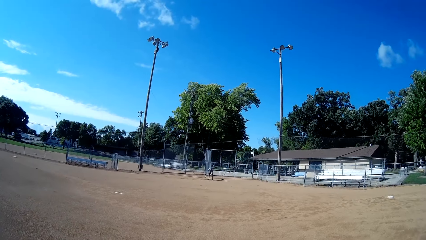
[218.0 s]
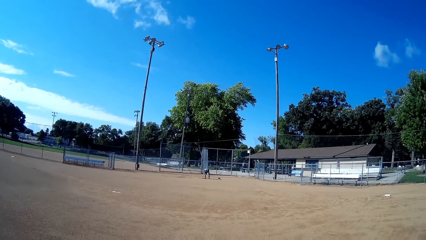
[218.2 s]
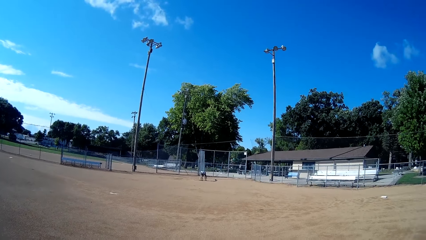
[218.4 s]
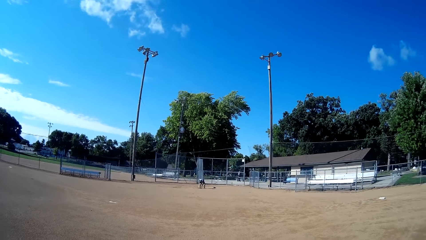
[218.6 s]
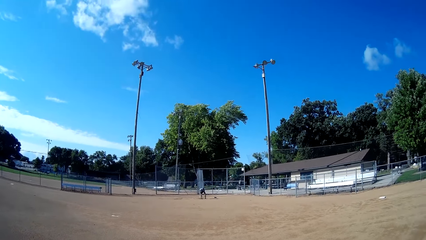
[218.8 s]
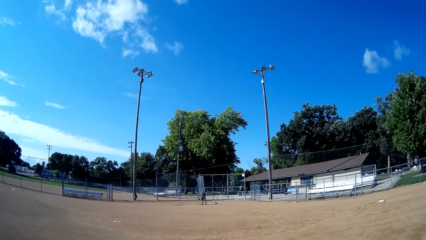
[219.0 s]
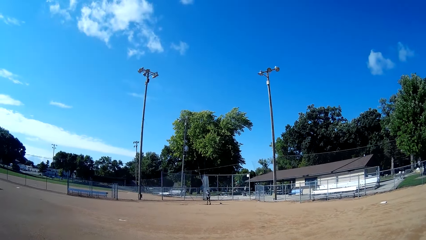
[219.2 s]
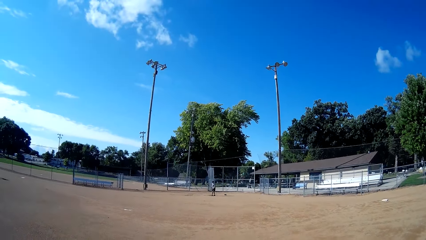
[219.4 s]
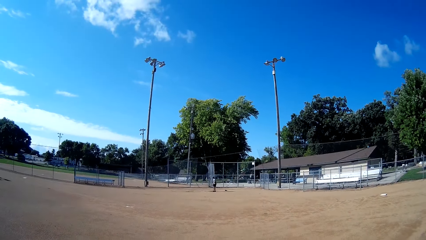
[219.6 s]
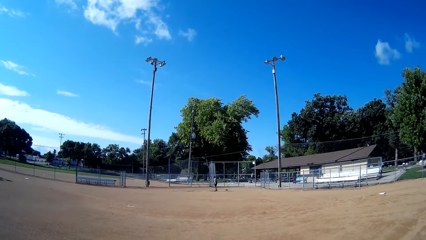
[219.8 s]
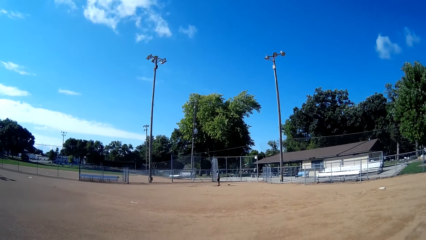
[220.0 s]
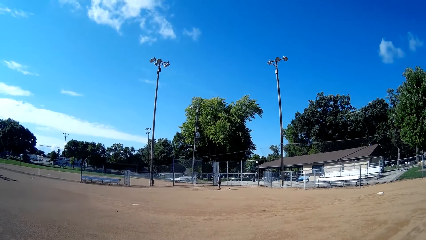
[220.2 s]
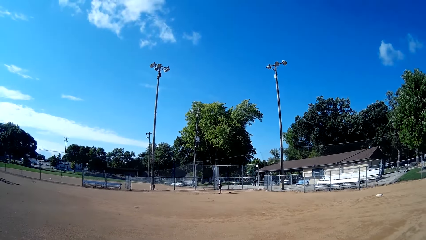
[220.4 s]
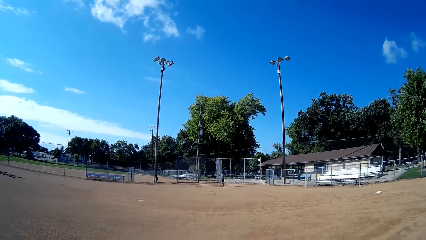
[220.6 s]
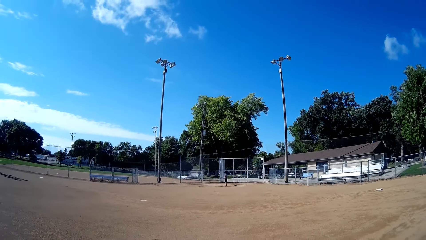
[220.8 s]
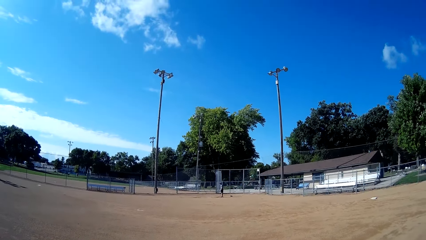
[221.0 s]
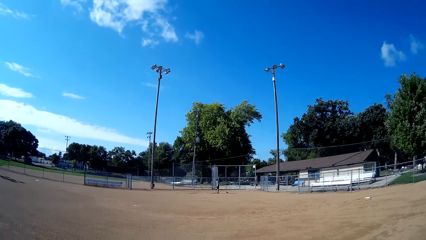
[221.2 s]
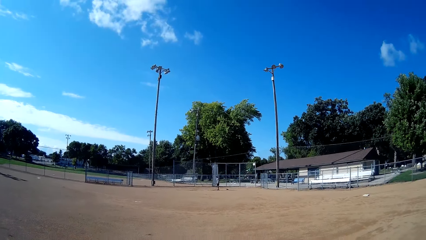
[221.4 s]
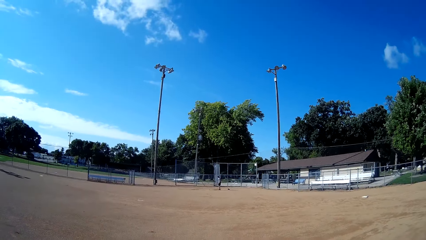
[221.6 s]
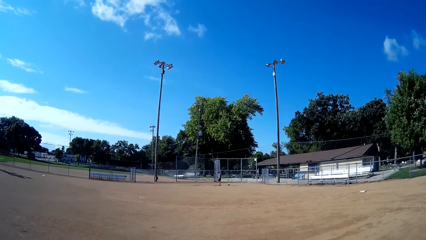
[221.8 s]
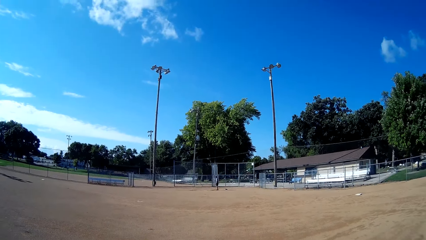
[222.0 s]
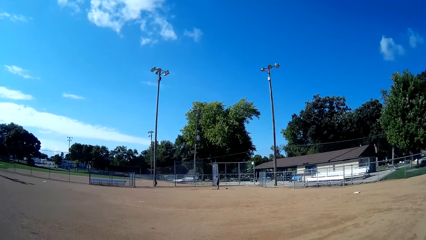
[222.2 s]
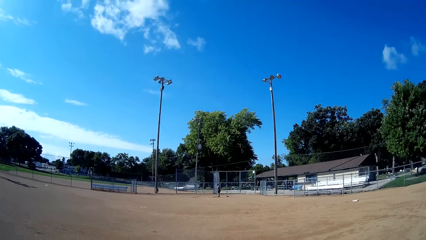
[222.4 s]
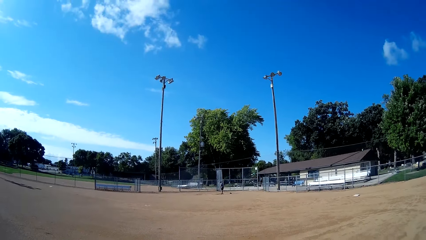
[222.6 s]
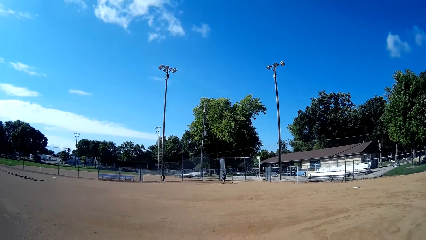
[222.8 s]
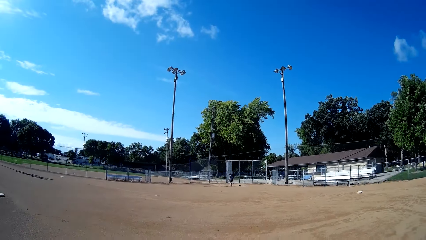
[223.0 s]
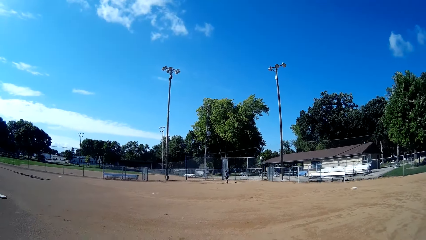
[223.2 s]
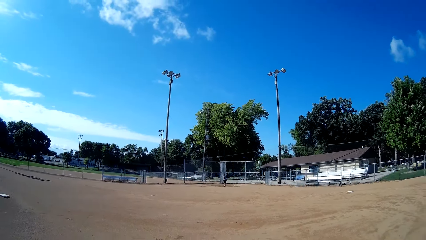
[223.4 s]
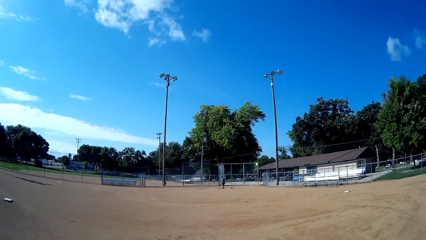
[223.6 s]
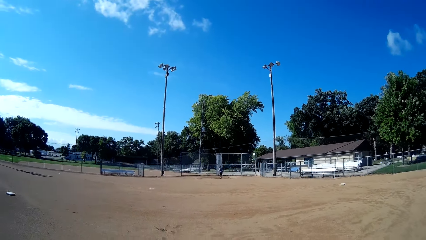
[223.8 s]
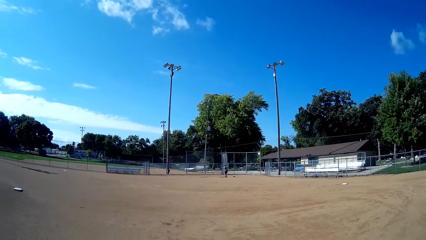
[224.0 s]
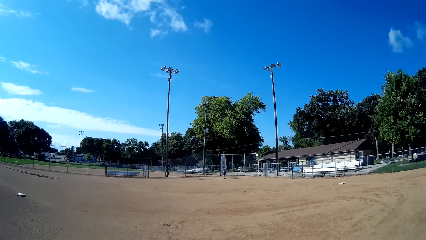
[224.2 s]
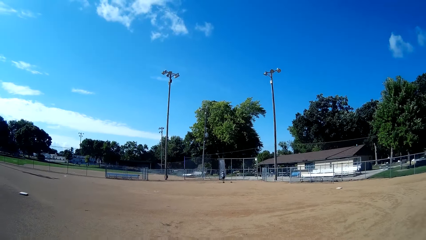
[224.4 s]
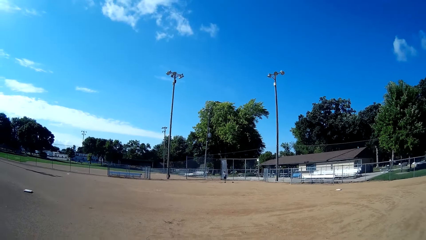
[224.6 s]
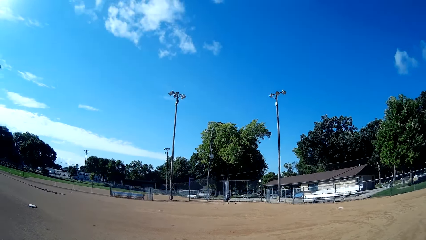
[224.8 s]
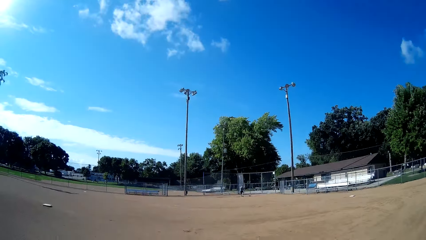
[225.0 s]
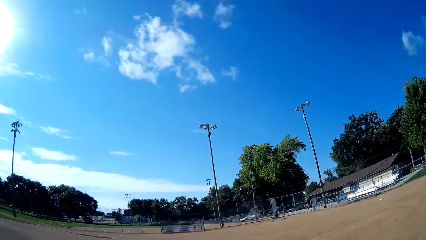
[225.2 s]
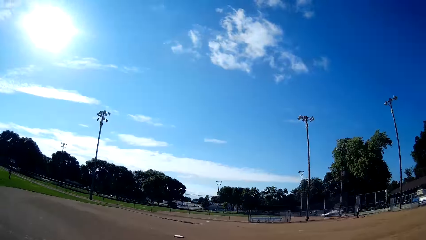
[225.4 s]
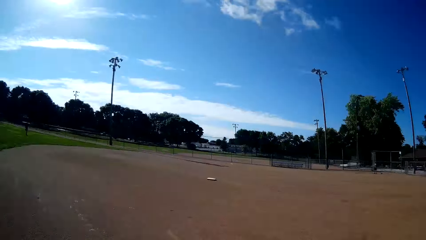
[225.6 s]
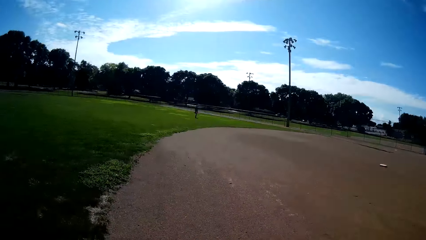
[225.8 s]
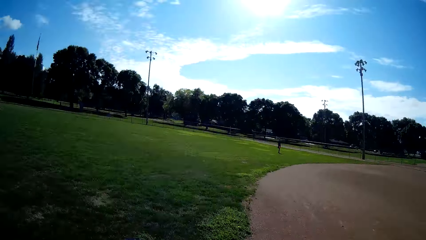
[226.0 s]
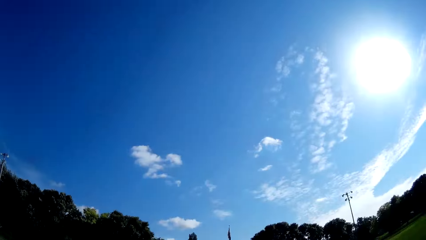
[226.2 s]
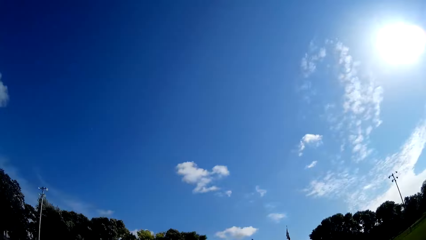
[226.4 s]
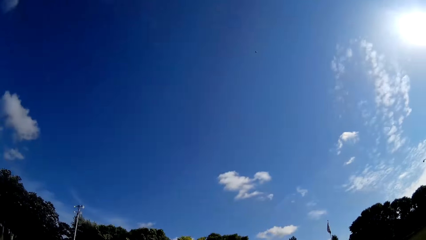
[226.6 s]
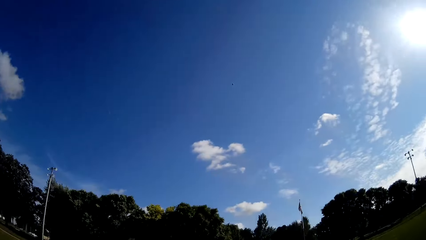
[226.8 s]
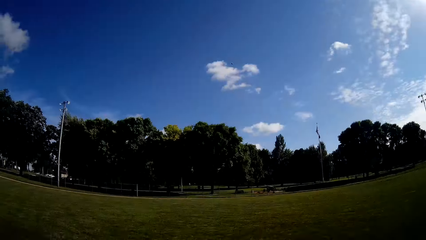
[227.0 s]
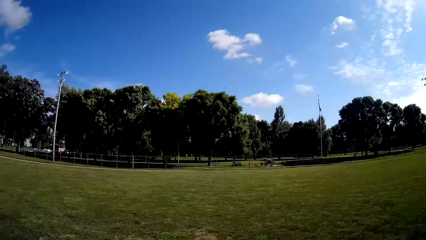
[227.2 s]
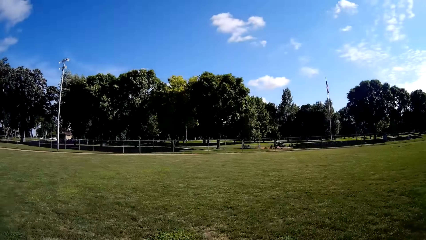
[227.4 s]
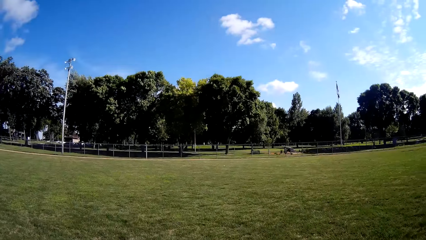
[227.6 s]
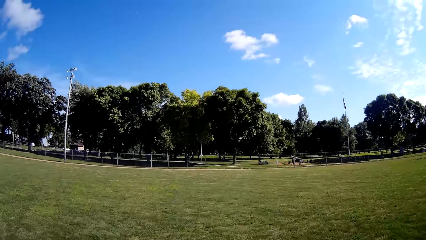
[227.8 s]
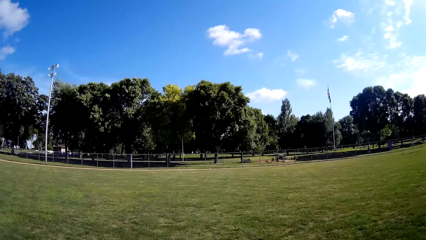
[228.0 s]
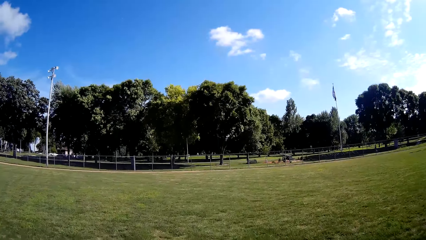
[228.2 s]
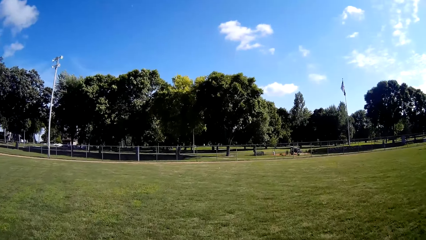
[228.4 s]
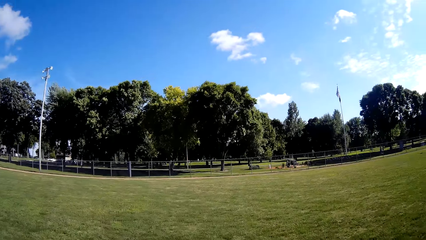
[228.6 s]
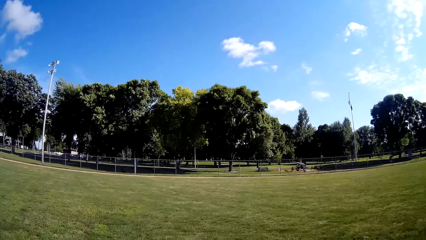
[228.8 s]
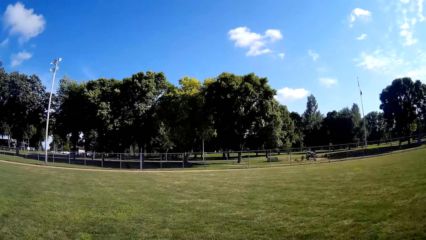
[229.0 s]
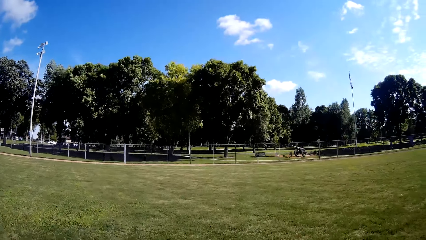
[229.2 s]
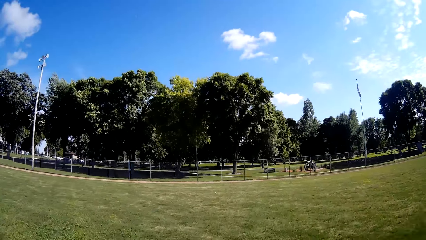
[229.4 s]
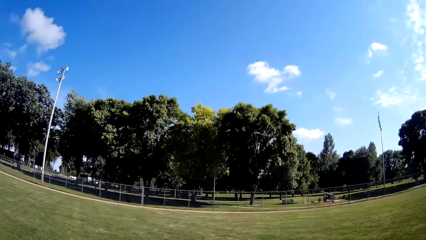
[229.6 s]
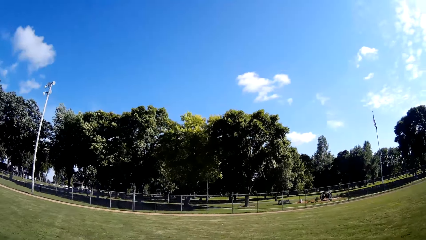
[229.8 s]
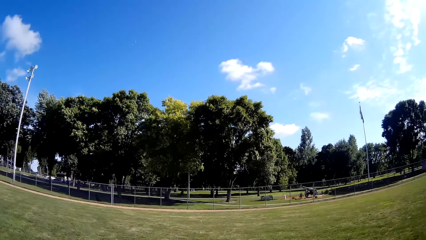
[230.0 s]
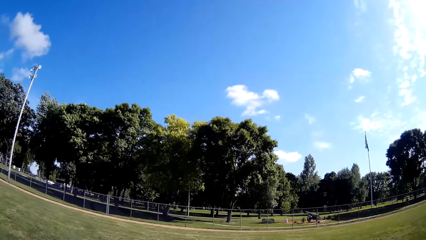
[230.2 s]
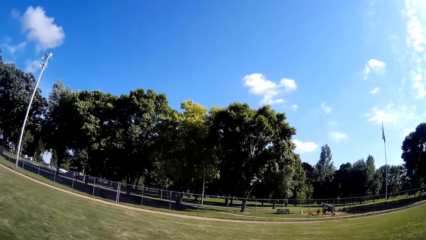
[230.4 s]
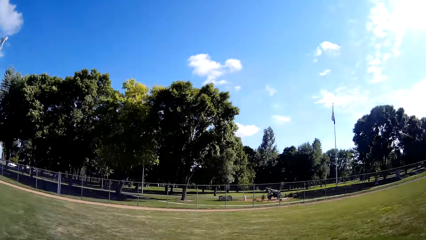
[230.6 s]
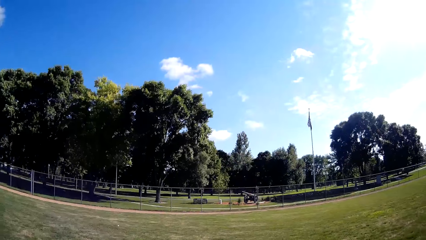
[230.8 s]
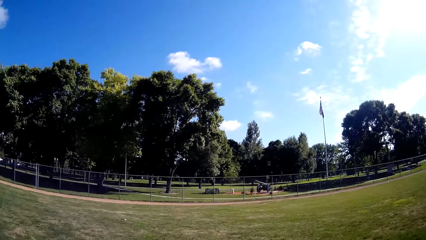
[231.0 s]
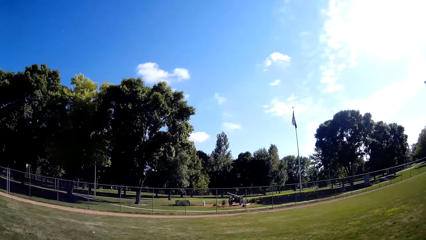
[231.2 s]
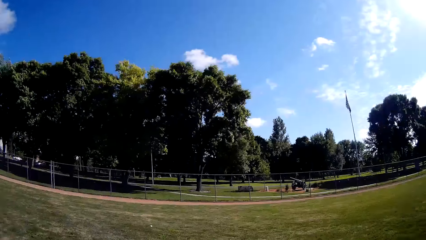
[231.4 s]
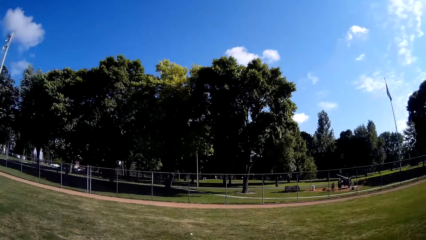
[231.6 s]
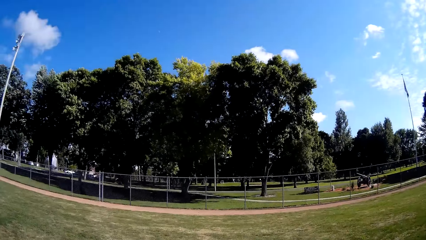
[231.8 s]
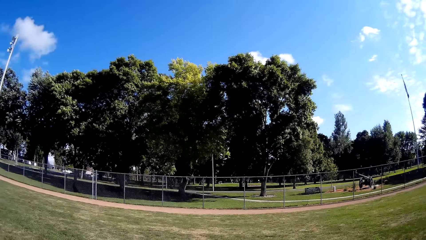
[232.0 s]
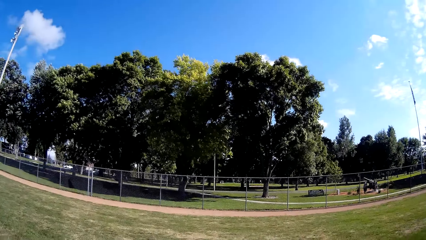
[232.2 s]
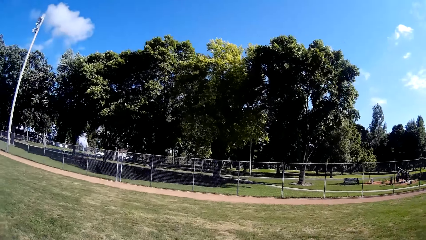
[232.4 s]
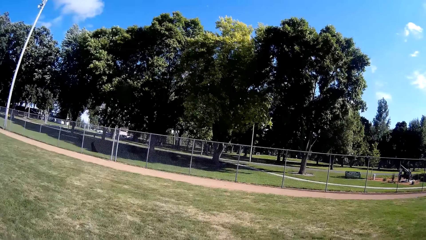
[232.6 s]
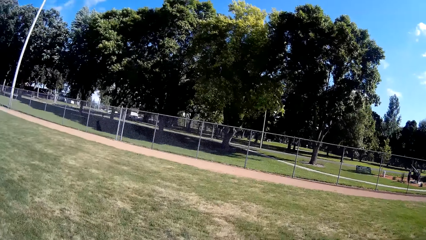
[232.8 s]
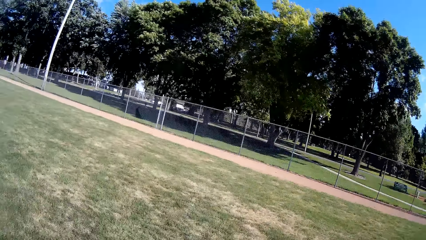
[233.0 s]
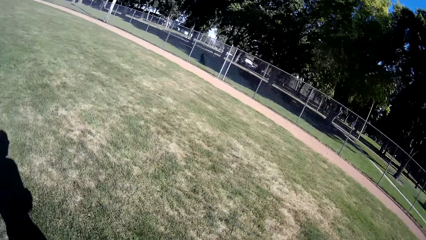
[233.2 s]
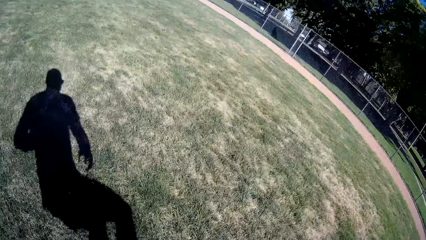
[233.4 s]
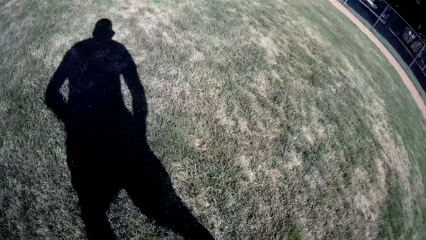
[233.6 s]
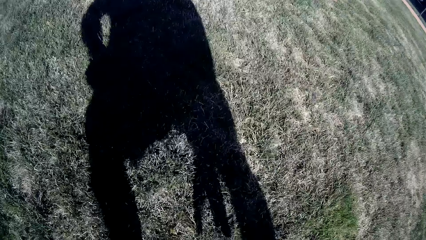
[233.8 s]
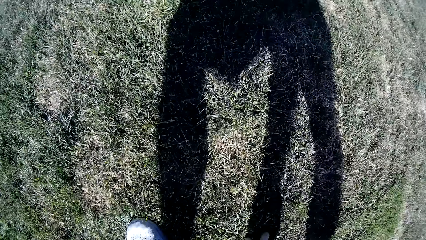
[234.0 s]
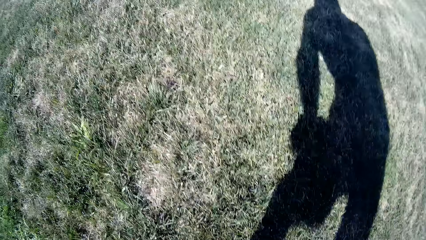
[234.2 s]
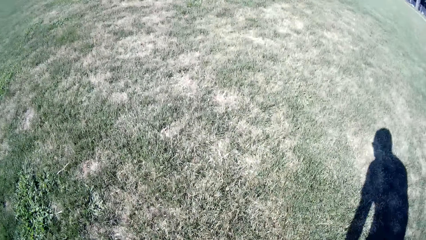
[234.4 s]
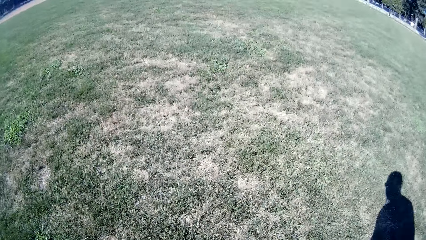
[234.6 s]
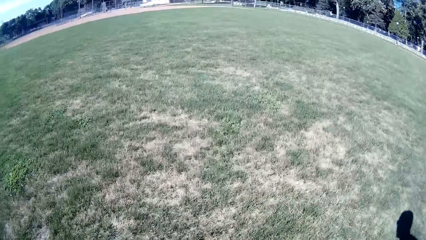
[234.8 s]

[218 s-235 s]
A person picks up a baseball. The person hits the baseball using a baseball bat. The camera wearer runs after the baseball. He picks up the ball with his right hand from the ground.
